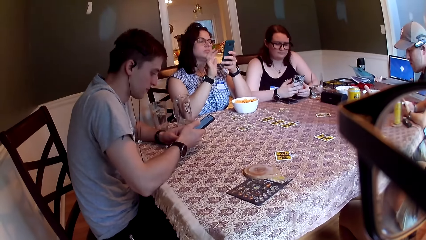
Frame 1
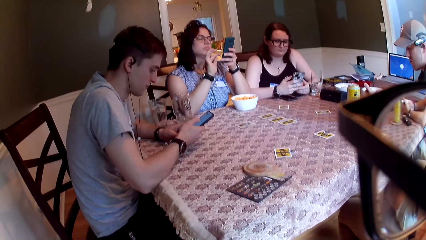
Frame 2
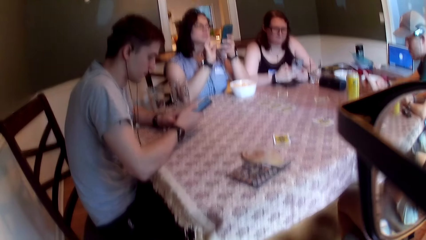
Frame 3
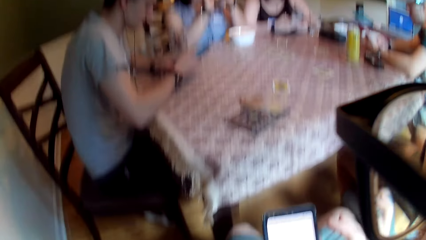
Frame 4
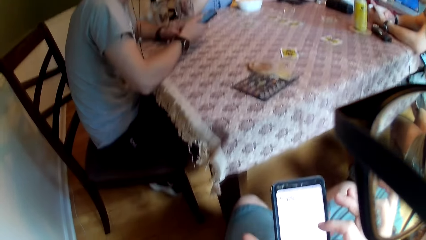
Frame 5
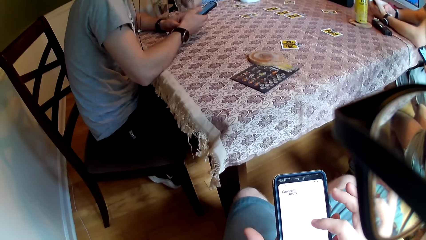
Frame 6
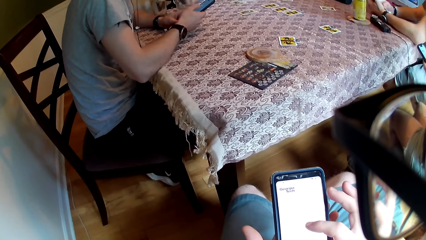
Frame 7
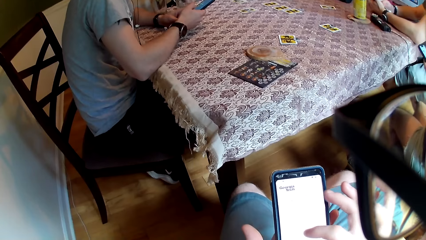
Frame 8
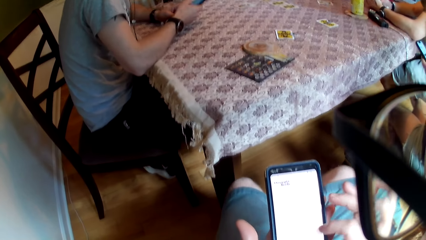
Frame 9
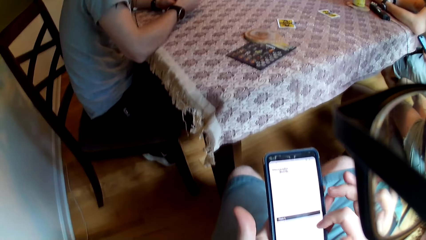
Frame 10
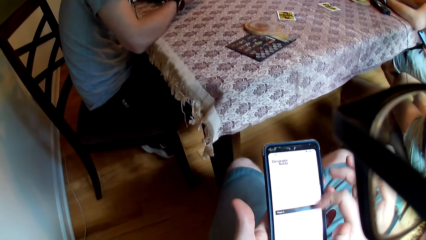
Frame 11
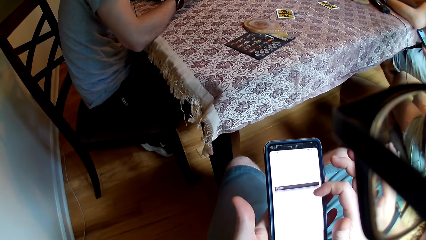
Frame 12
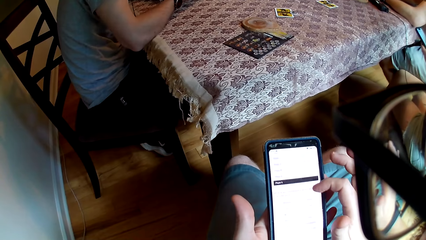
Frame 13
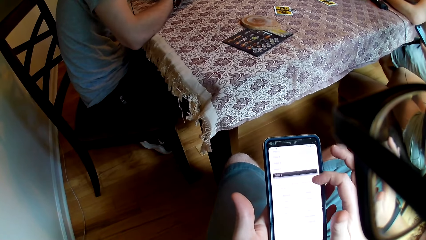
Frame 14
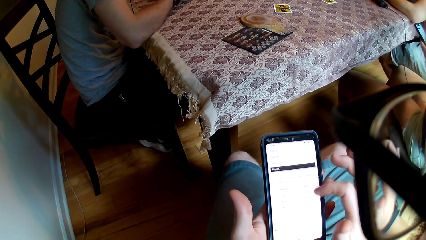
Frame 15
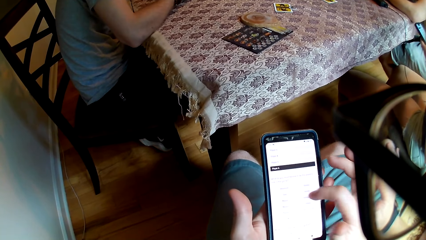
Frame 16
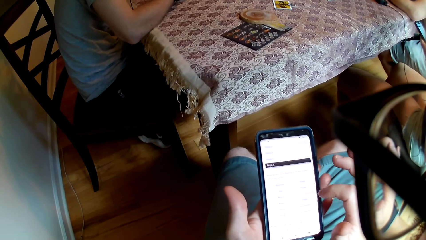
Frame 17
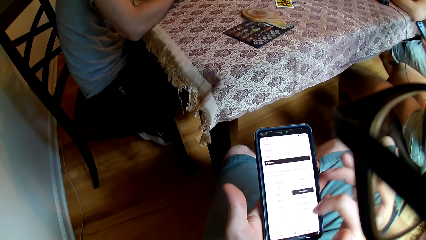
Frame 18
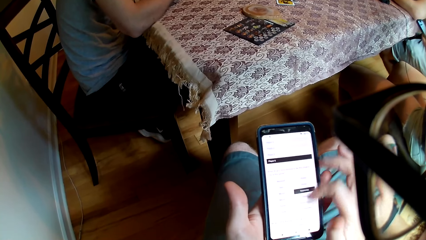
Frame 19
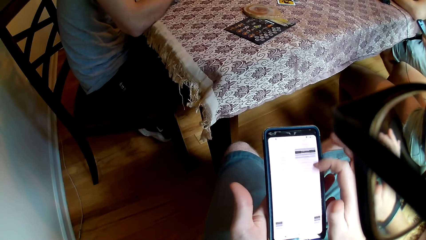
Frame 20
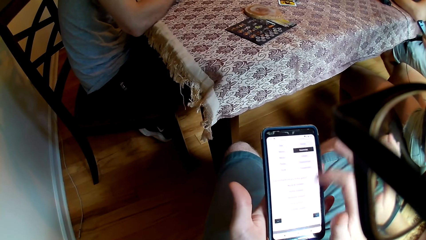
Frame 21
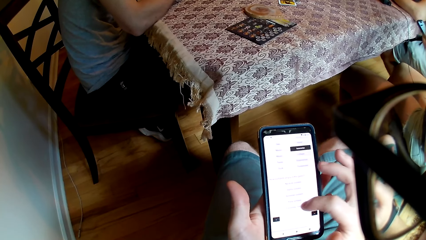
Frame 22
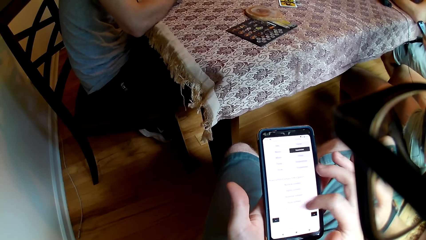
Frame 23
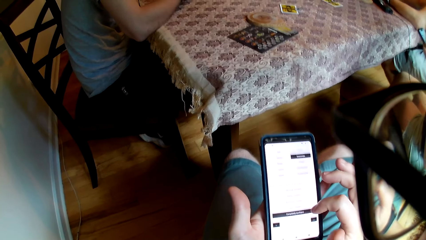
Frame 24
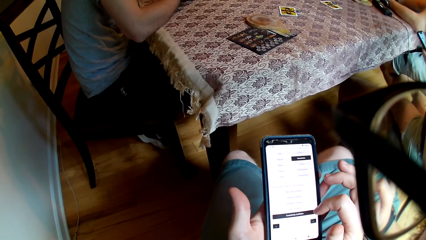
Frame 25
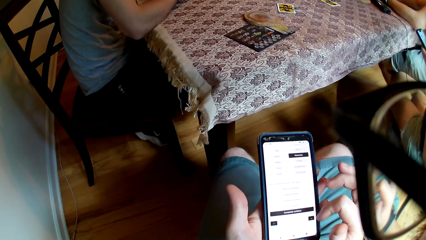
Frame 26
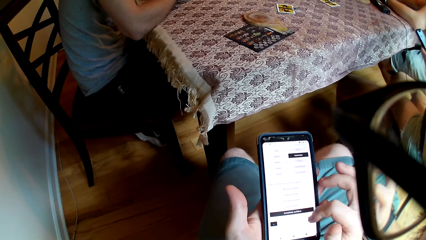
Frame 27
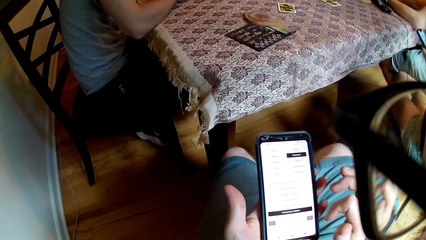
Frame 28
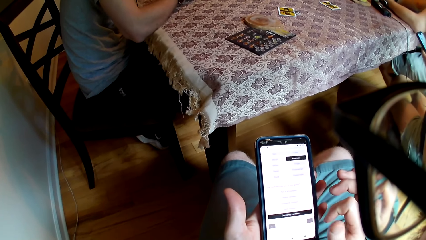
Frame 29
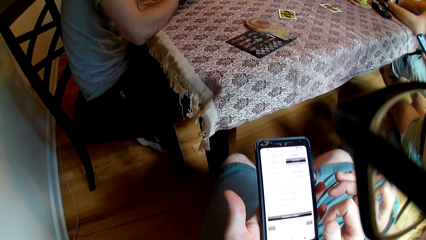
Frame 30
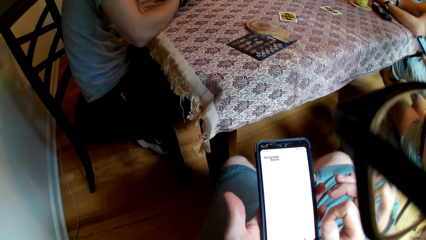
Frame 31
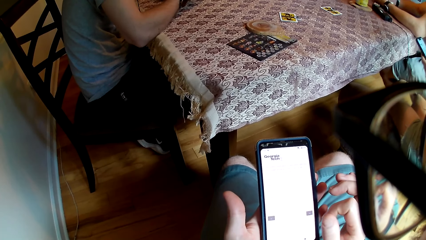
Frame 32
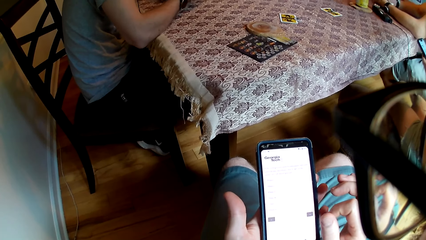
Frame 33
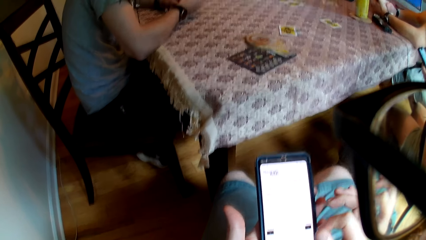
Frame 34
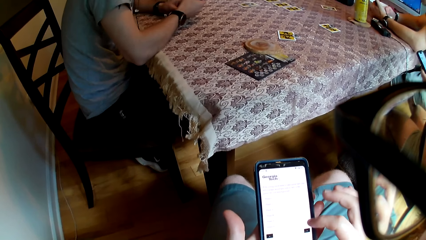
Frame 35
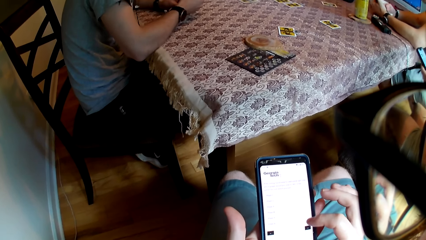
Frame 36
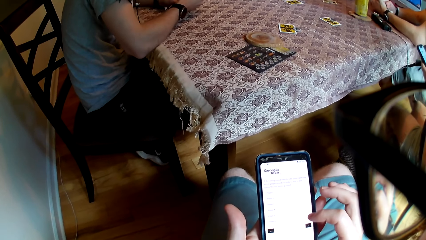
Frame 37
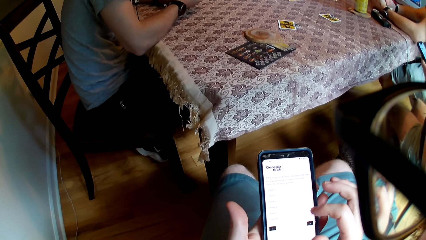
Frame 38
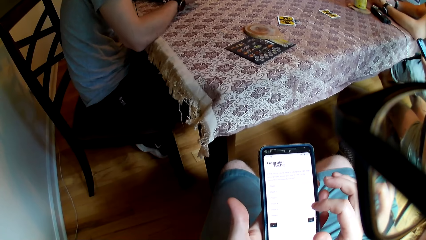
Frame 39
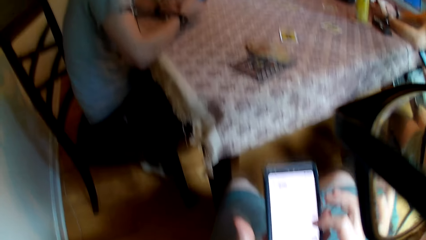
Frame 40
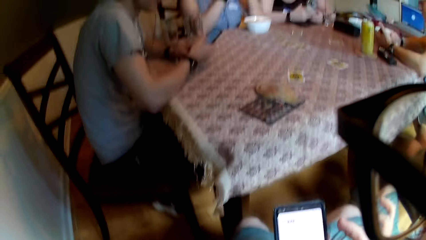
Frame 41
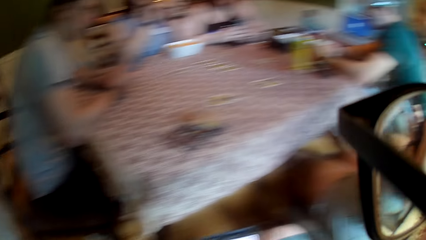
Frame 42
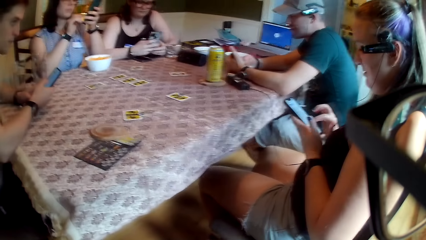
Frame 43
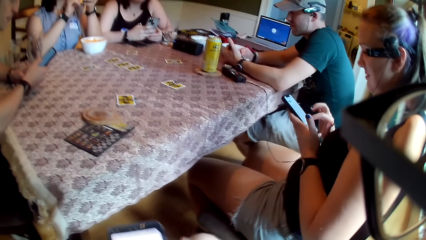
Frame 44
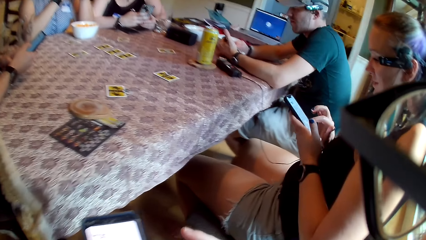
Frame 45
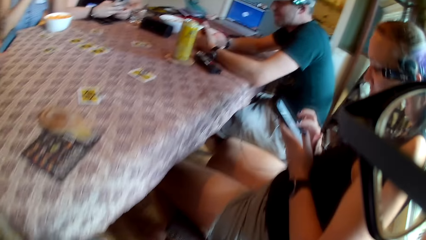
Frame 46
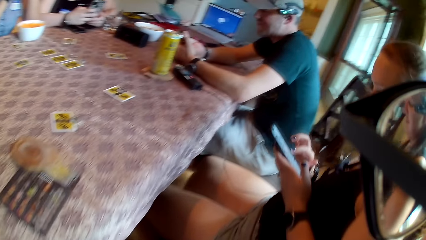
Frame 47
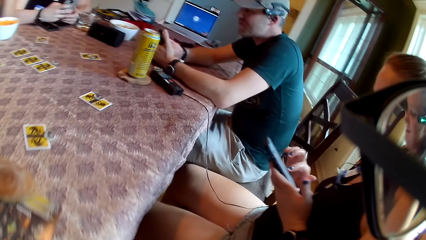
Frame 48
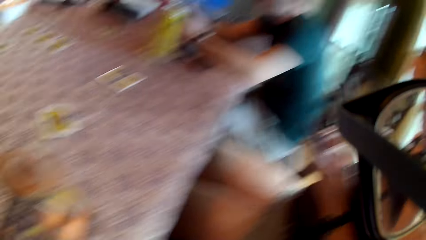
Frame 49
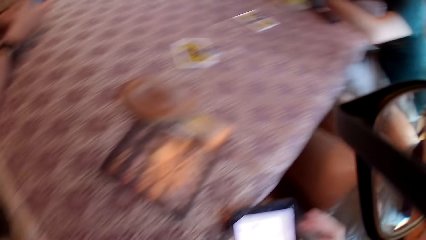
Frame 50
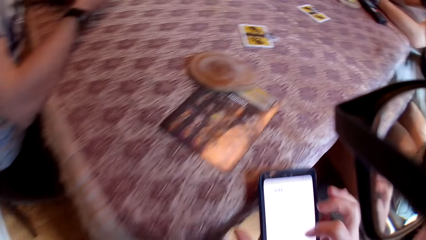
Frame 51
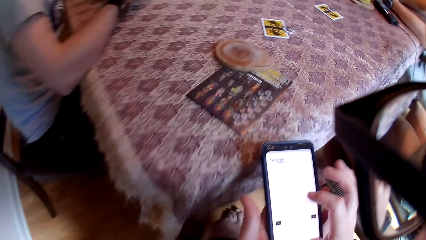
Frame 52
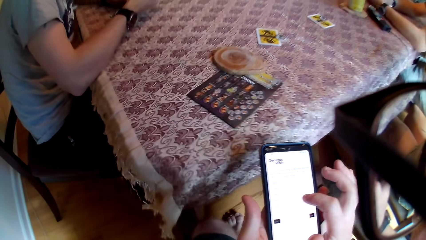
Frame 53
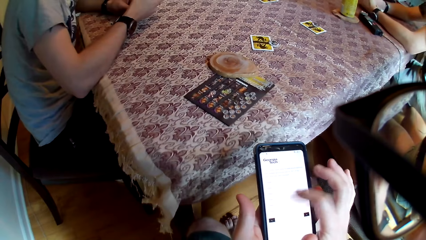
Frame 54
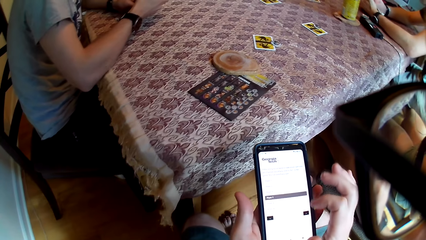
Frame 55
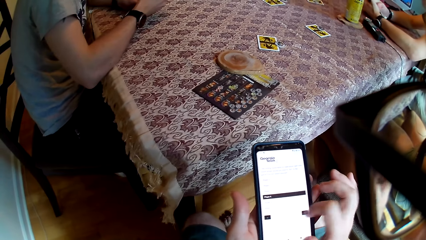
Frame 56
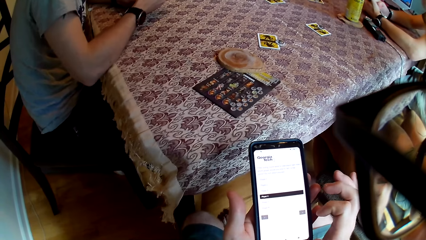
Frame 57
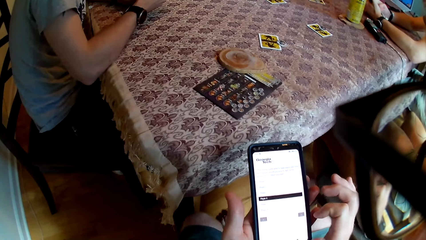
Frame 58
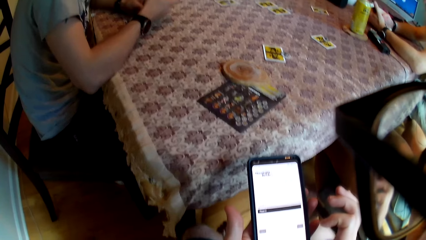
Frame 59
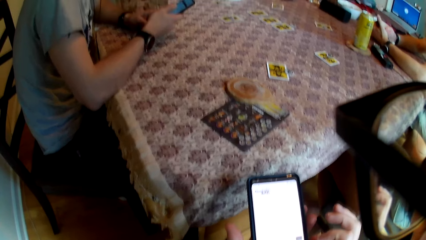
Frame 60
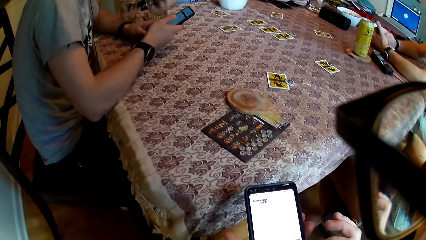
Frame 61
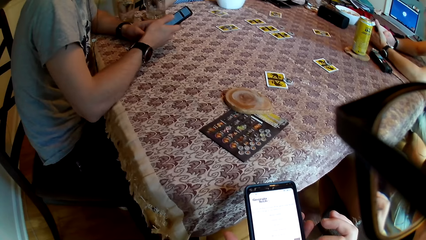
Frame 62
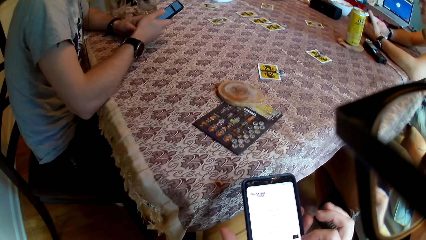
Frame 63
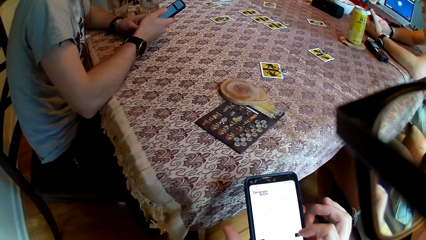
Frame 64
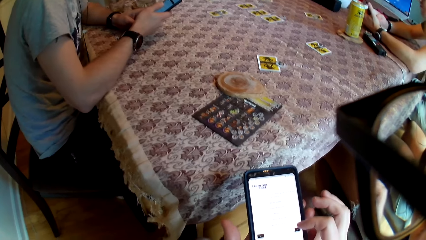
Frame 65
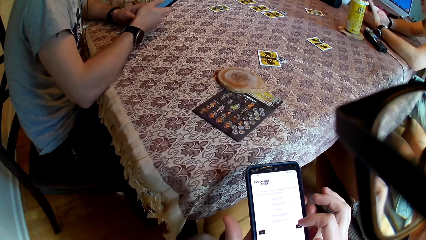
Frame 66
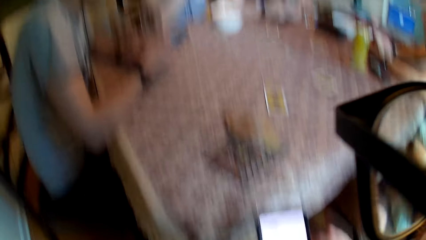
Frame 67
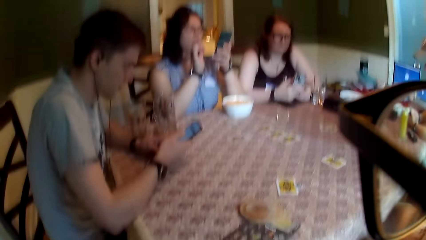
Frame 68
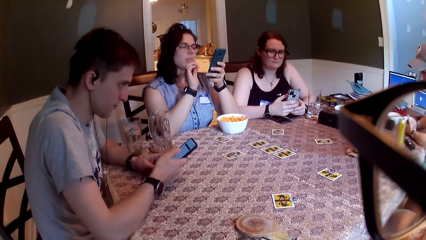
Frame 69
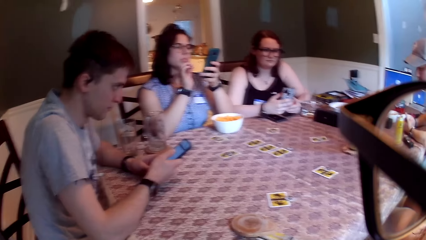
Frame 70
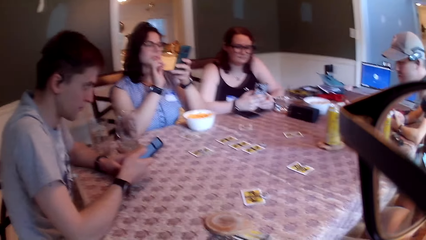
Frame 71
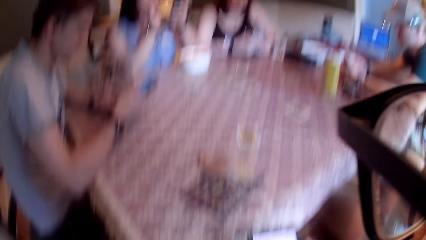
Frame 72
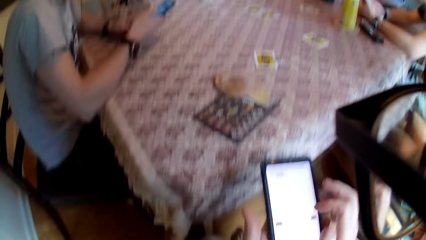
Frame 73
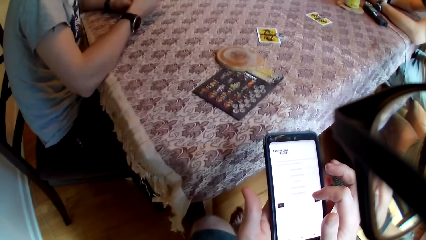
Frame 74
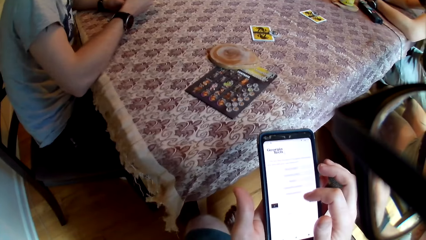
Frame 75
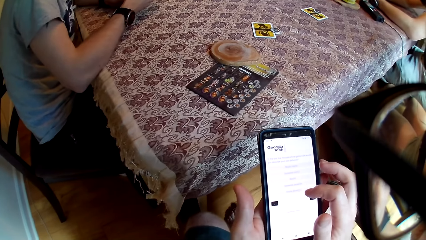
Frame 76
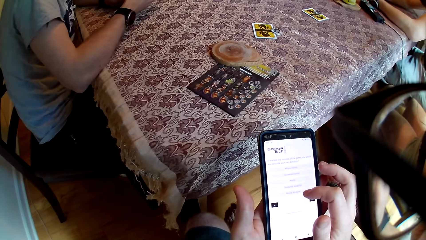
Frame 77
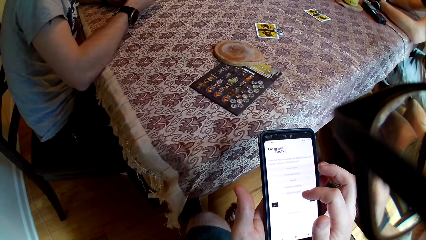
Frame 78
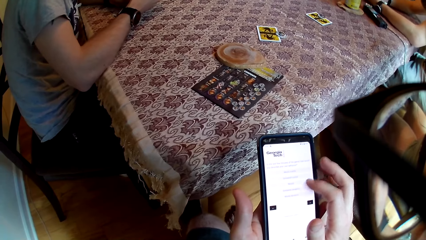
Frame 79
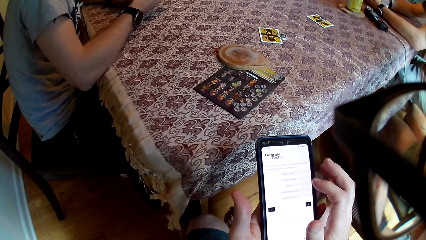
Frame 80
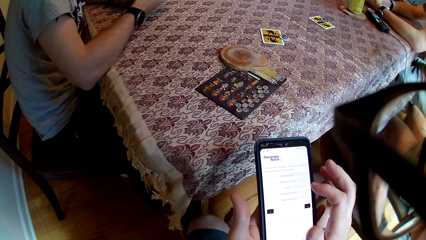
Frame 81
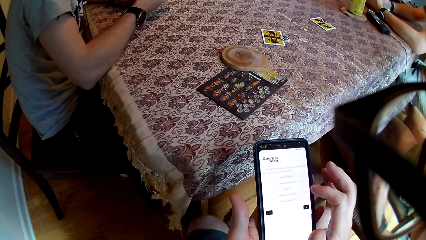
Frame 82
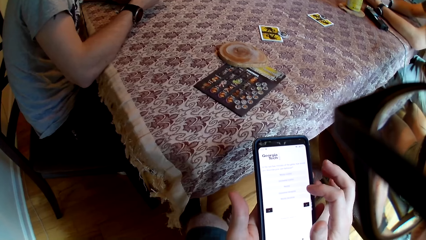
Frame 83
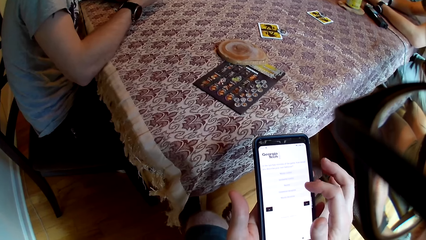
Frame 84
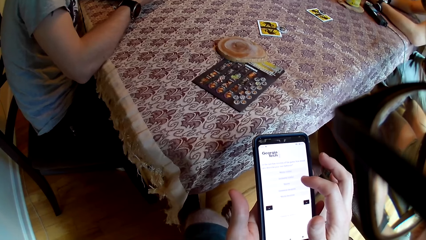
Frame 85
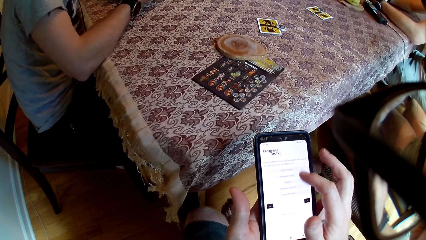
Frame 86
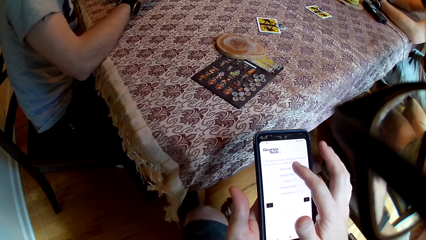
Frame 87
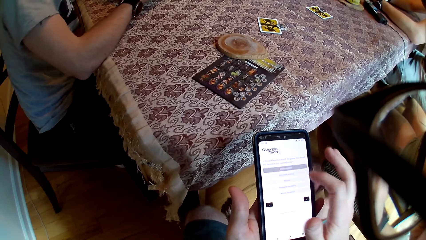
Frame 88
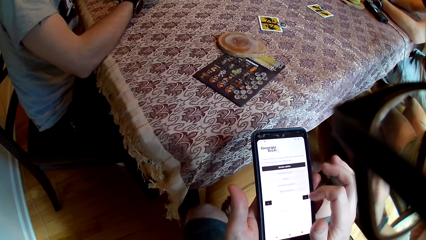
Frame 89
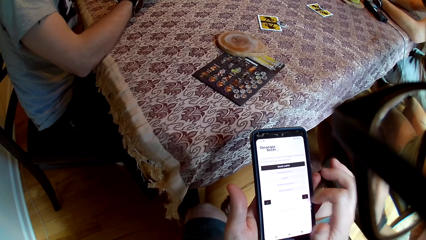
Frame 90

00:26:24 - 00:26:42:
The woman taps the phone with her right hand. The camera wearer taps the phone with his right hand repeatedly. Another woman holds a phone with both hands. A man holds a phone with both hands. The camera wearer taps the phone with his right hand. He taps the phone again. He speaks to a group of people on the table. The first woman speaks to the group of people on the table. Another man speaks to the group of people on the table. The first woman speaks to the group of people on the table. The camera wearer taps the phone with his right hand.
